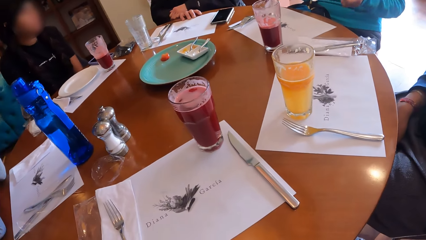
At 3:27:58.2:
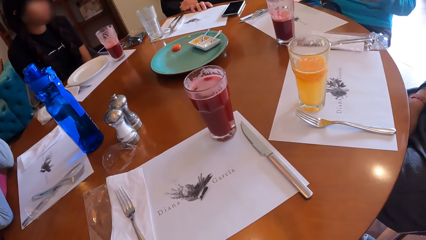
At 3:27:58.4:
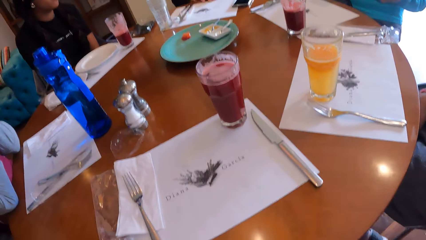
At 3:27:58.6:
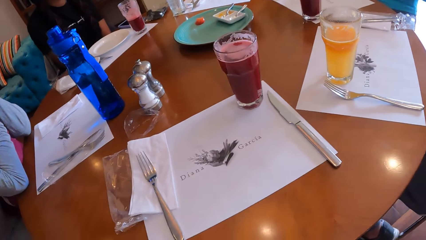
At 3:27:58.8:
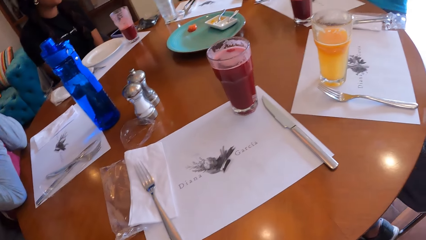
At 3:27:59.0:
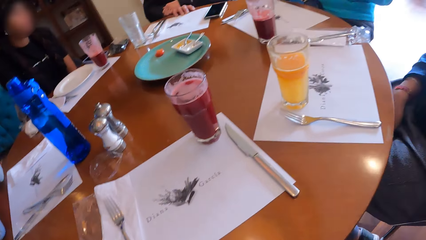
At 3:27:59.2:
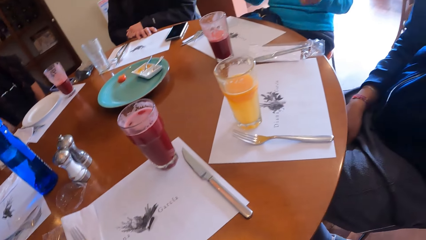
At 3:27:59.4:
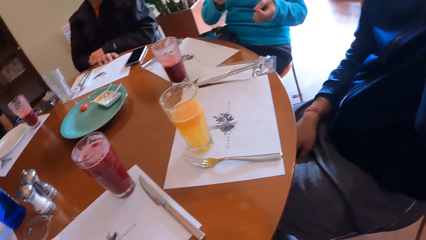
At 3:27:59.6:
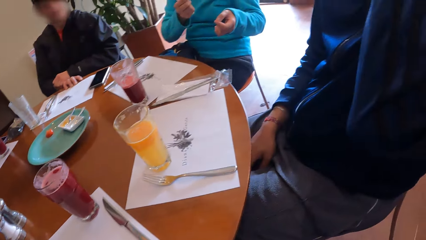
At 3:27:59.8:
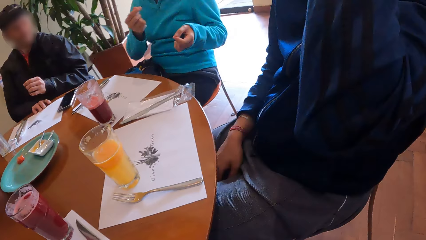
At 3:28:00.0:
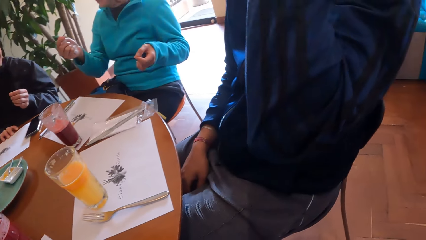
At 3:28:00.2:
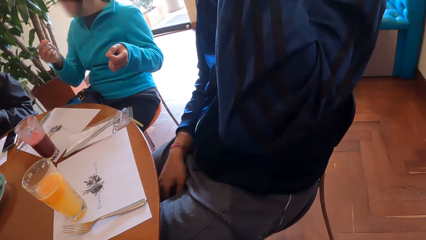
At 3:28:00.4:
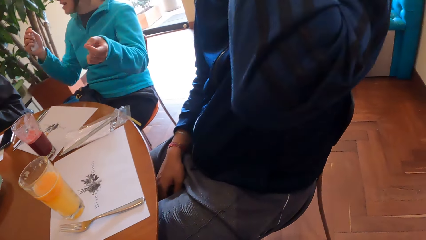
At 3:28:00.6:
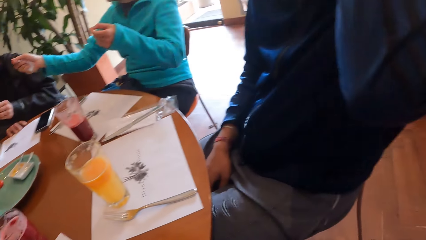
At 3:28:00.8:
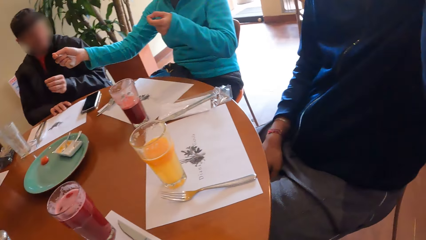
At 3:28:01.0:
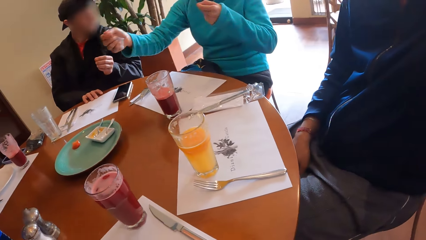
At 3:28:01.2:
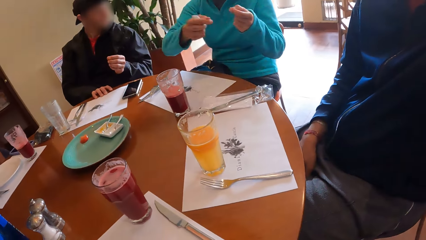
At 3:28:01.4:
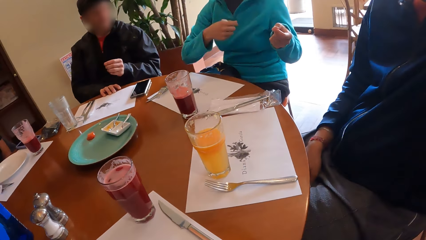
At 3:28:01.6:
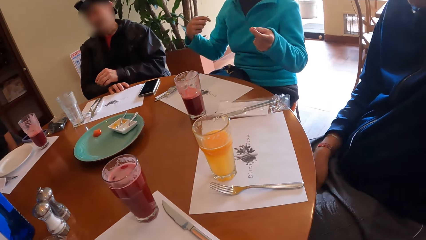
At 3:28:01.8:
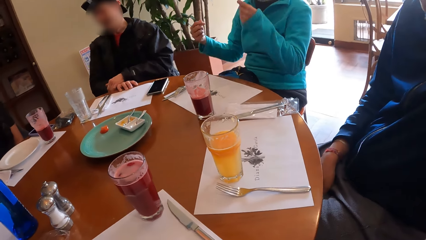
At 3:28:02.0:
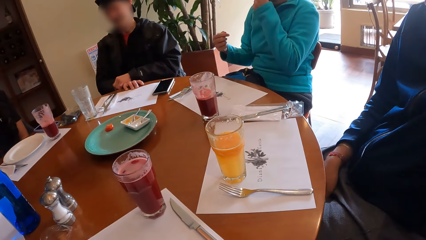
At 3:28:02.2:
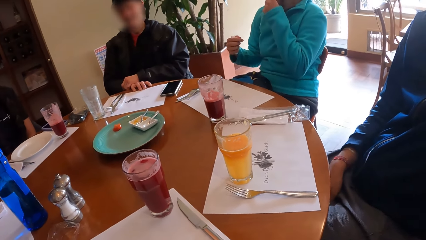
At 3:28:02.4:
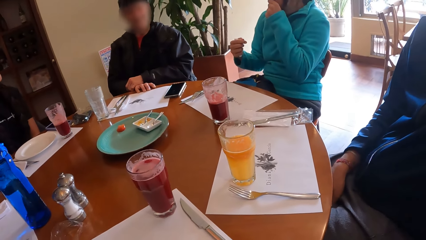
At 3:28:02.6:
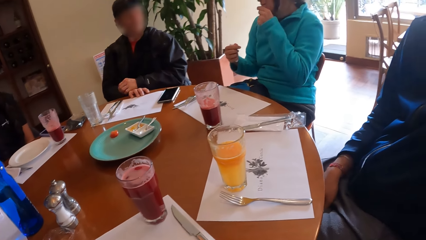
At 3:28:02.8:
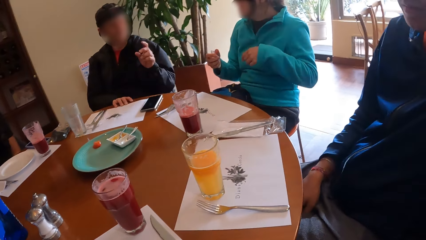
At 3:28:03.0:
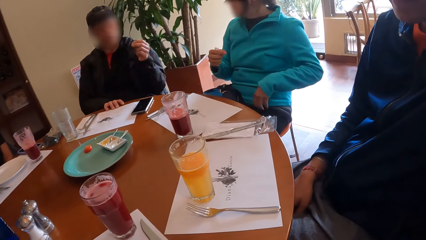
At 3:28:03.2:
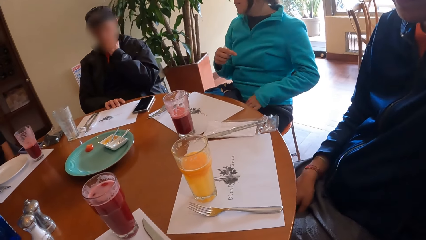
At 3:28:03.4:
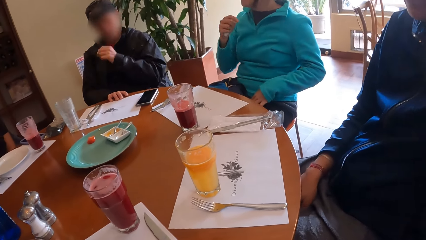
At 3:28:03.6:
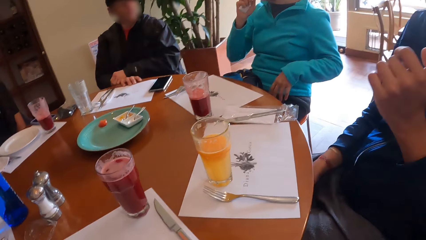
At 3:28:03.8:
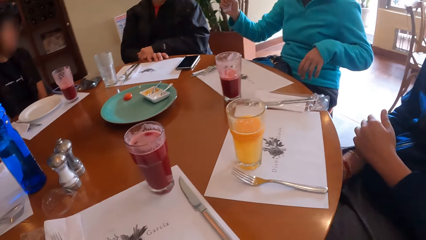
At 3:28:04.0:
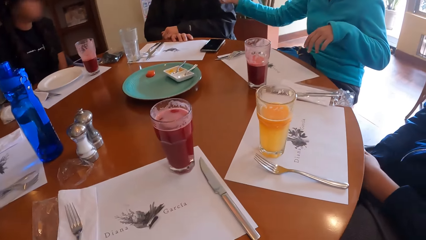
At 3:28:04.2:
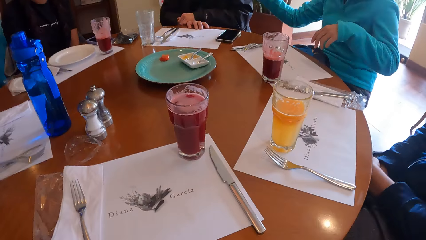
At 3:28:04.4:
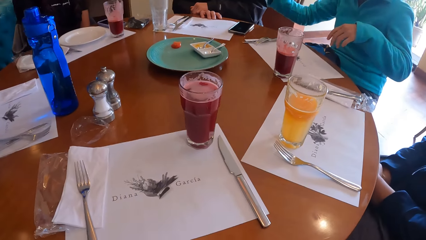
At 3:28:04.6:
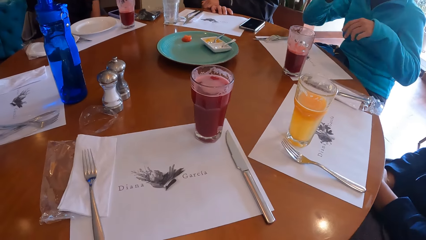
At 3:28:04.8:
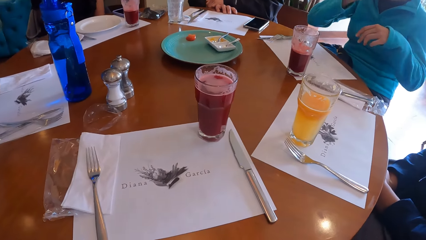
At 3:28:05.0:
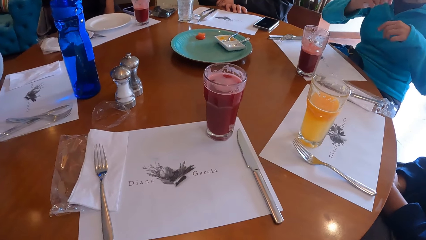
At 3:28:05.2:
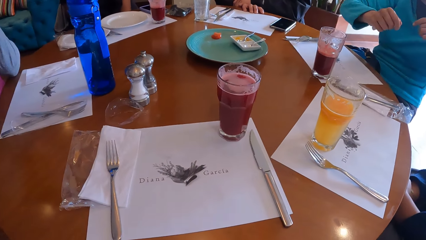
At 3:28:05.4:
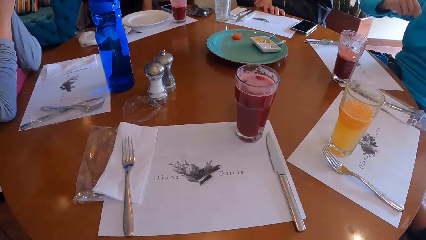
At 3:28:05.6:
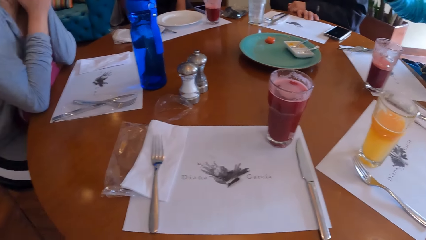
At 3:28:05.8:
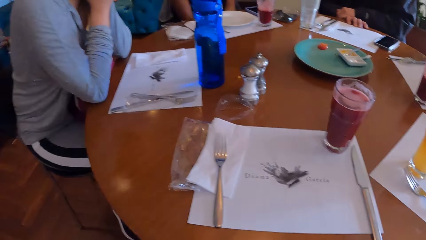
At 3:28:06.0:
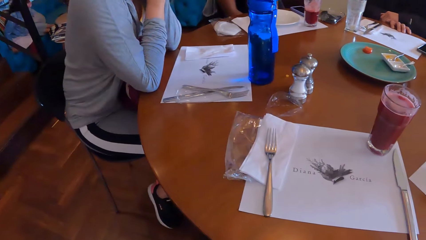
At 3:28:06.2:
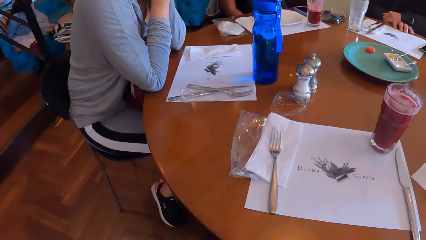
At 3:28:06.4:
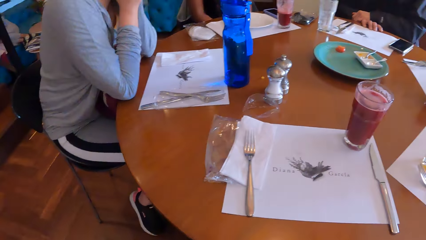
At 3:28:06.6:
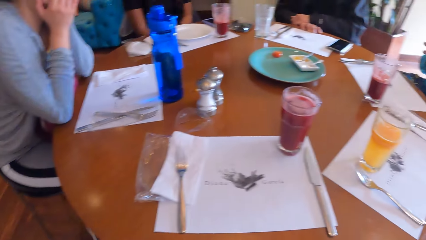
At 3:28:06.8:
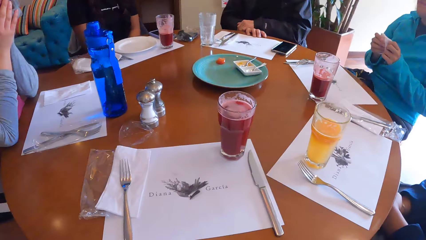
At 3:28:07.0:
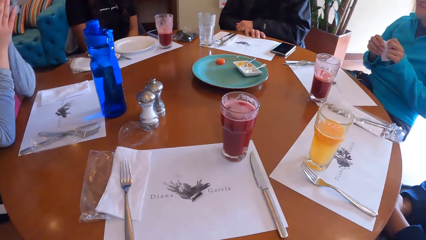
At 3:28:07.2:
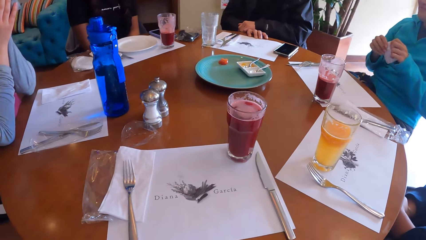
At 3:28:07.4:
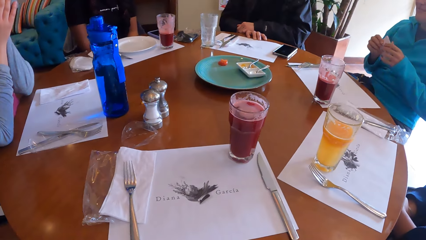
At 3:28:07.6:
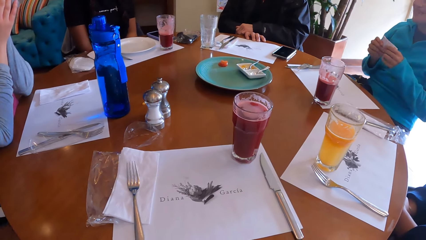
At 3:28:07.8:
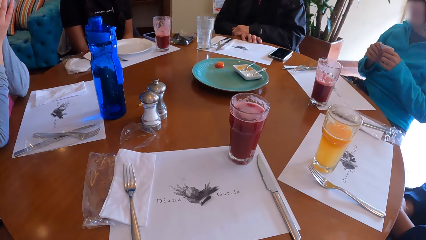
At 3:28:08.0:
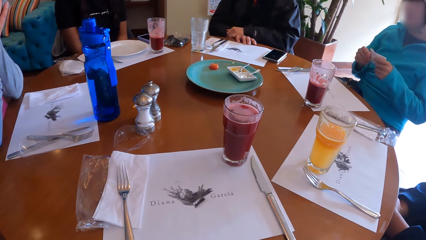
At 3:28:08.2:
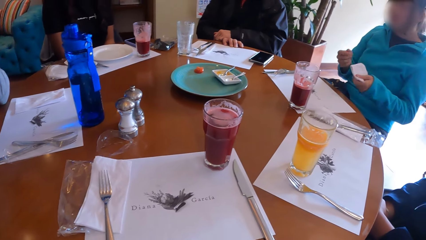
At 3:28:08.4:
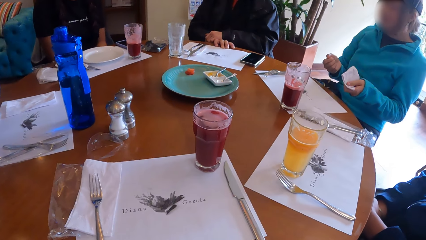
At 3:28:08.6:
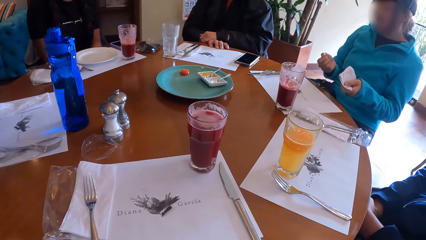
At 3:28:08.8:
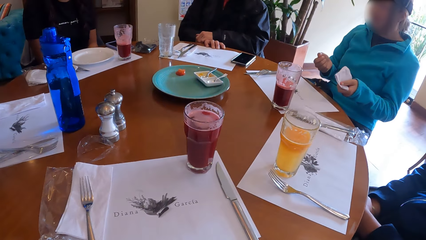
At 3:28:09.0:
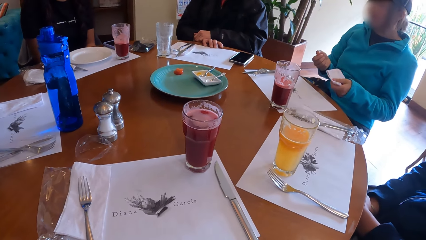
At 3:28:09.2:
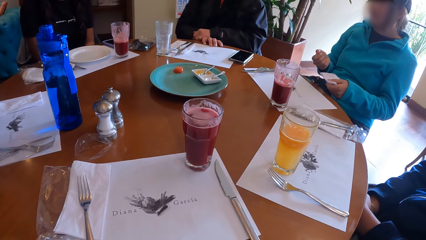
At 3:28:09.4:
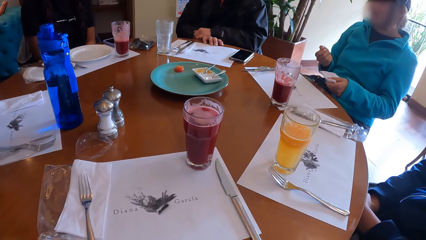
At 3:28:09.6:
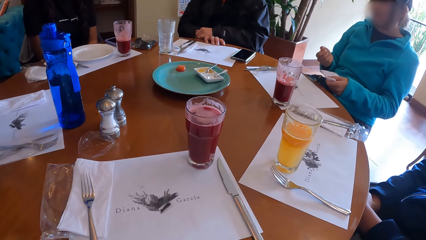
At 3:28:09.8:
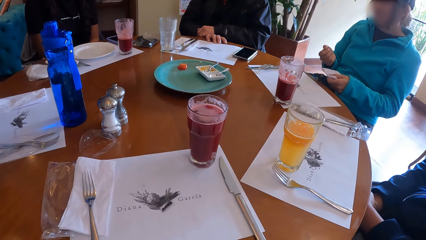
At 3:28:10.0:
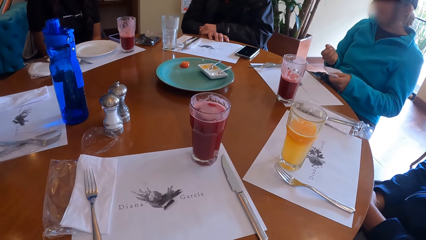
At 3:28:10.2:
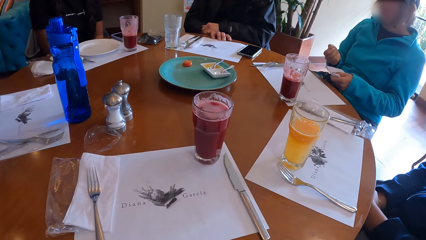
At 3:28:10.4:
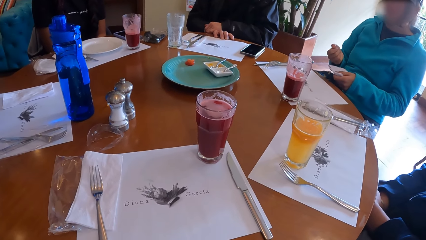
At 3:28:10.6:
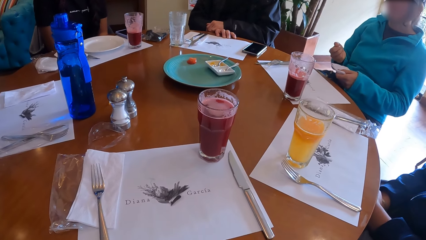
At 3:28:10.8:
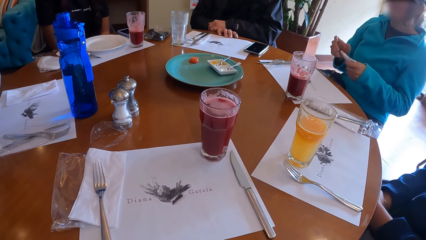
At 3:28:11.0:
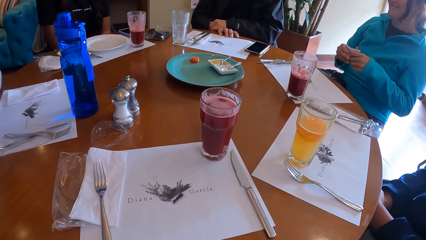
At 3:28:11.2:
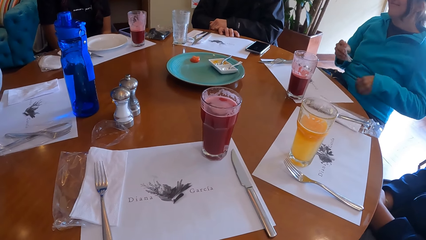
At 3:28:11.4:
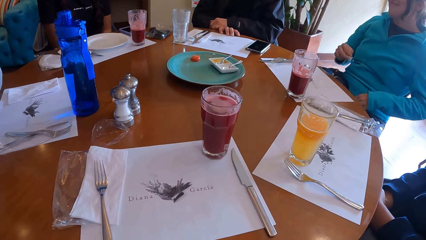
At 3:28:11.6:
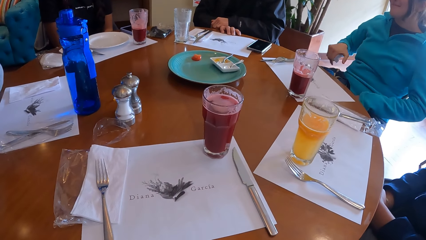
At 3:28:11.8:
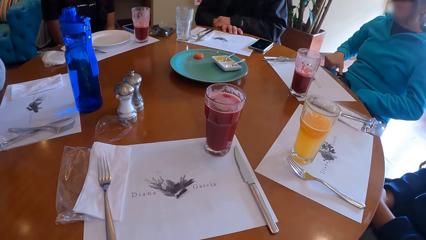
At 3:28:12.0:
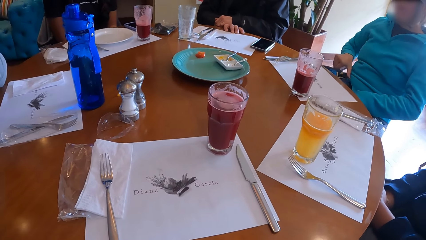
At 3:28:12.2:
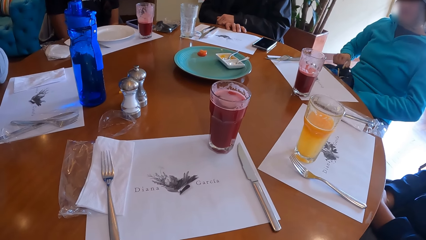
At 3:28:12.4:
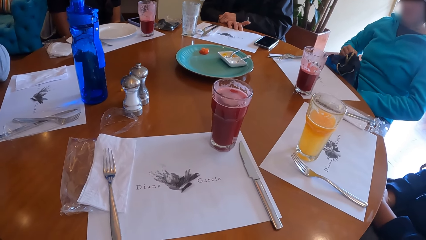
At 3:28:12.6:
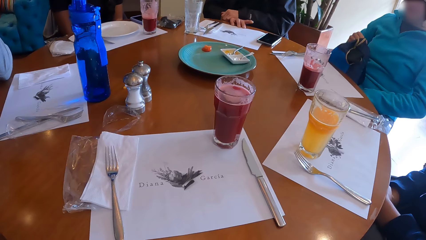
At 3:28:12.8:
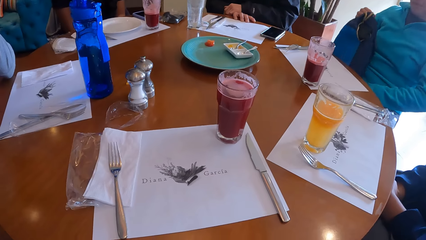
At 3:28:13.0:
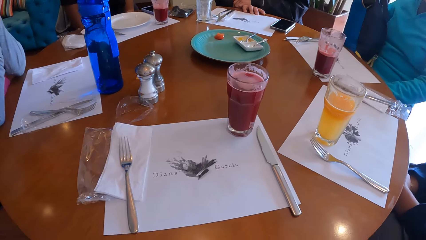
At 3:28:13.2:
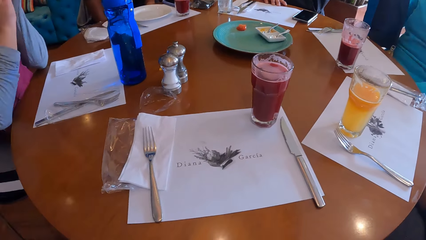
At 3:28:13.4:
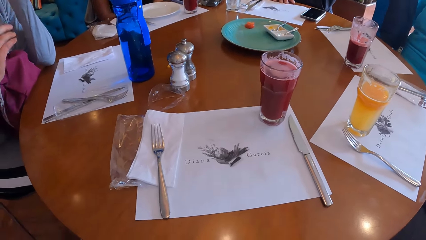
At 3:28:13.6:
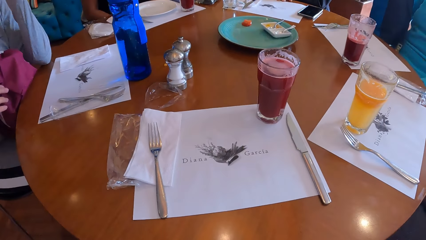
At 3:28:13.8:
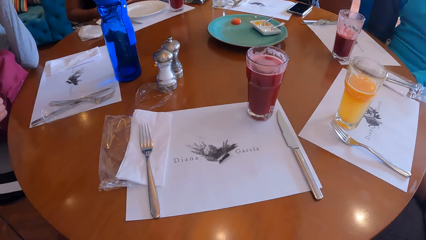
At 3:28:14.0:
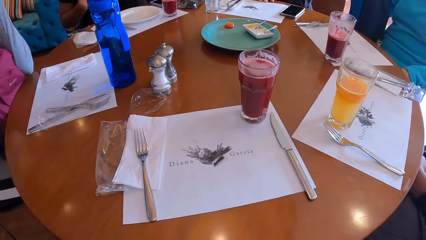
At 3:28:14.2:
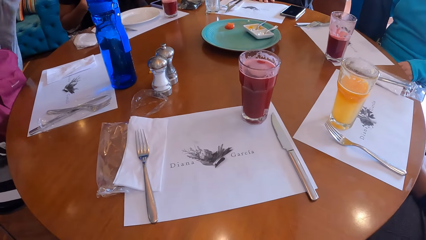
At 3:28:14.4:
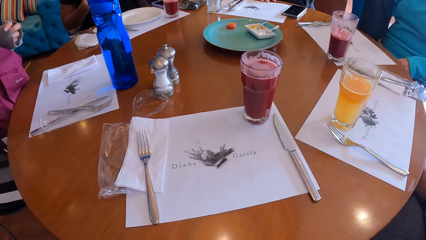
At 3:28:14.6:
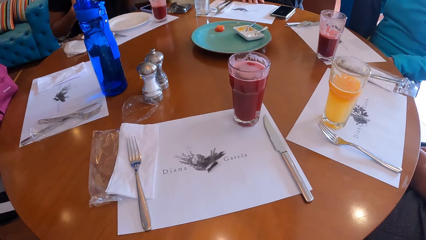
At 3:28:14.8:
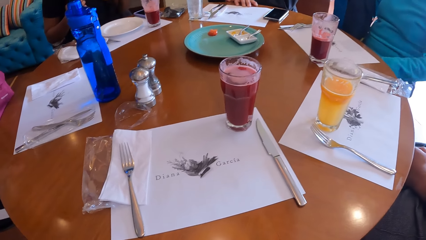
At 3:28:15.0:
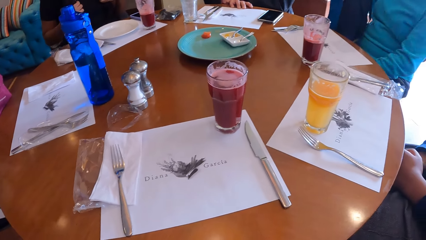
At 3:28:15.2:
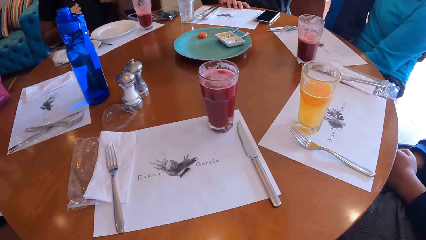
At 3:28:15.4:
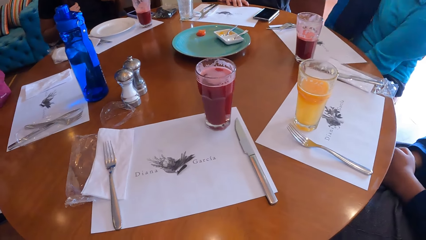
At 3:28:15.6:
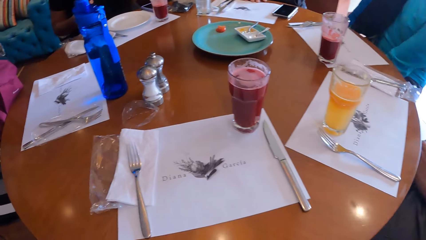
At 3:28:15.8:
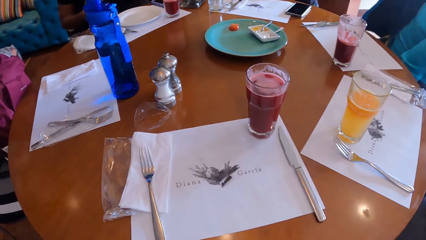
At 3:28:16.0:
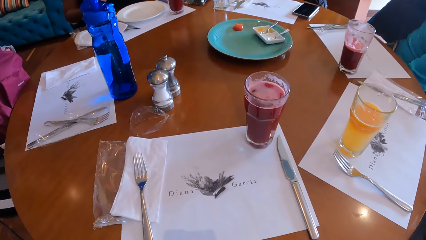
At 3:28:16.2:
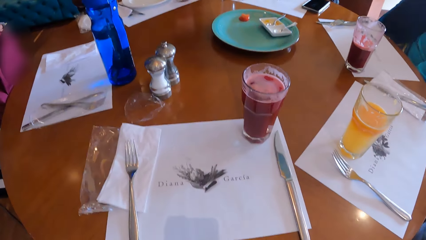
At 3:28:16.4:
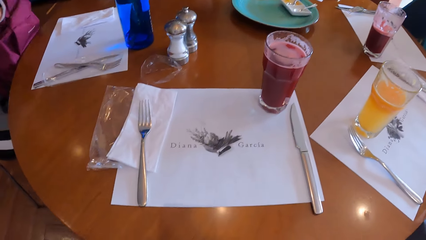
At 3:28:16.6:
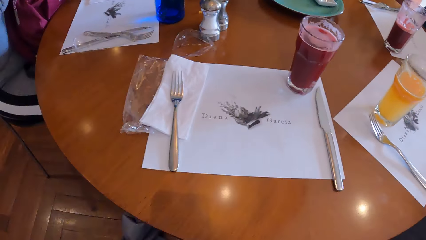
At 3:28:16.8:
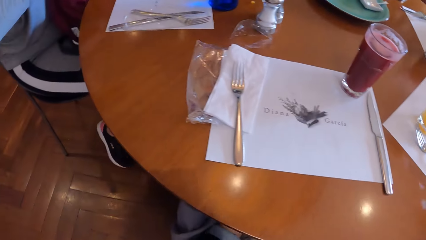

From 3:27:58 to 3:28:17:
A woman converses with the group of people. The woman holds the serviette paper with her hands, and picks up a cloth from her lap below the table with her right hand.
